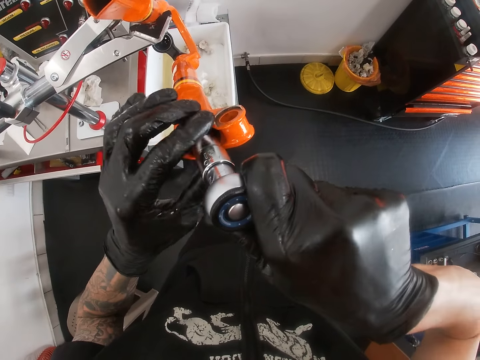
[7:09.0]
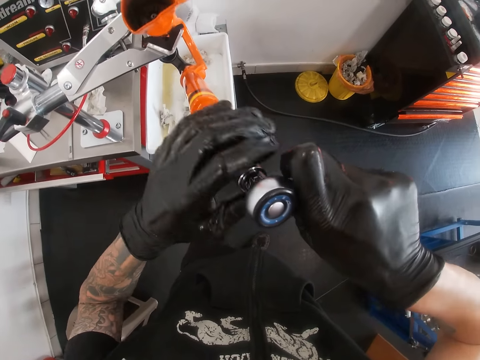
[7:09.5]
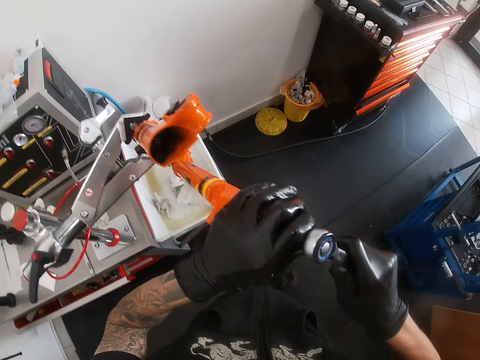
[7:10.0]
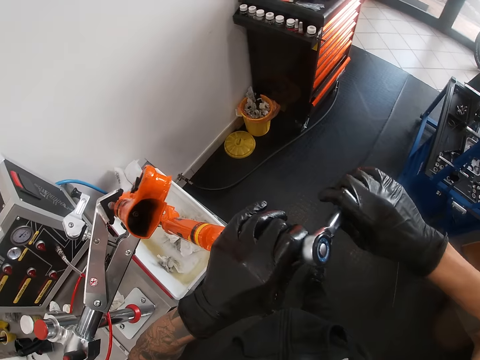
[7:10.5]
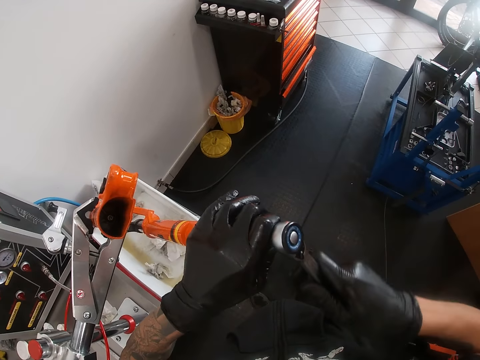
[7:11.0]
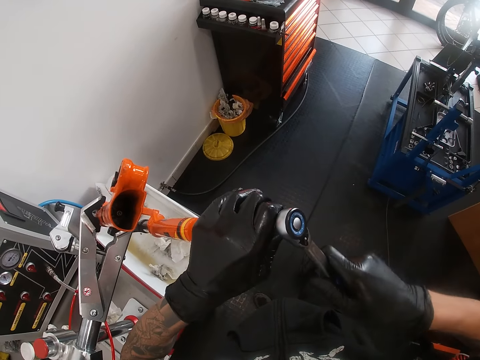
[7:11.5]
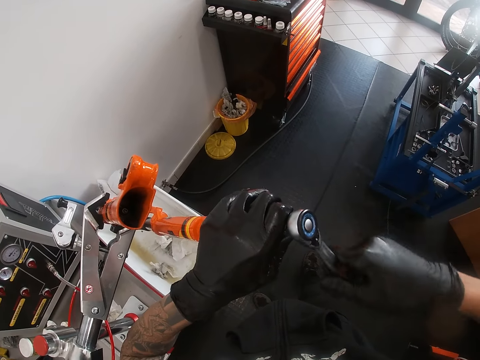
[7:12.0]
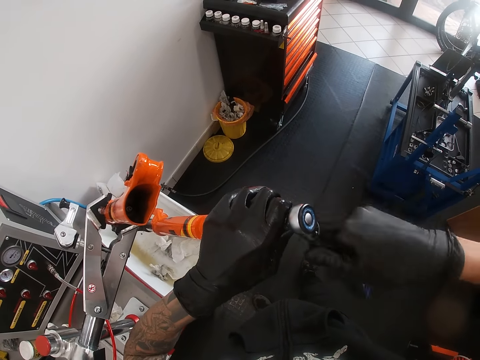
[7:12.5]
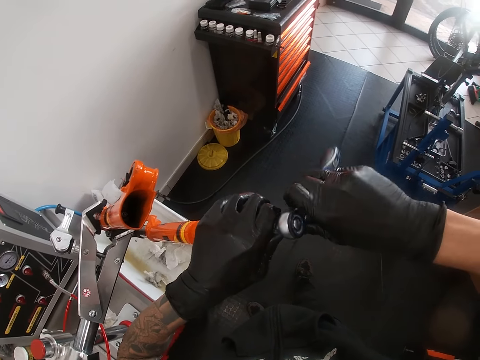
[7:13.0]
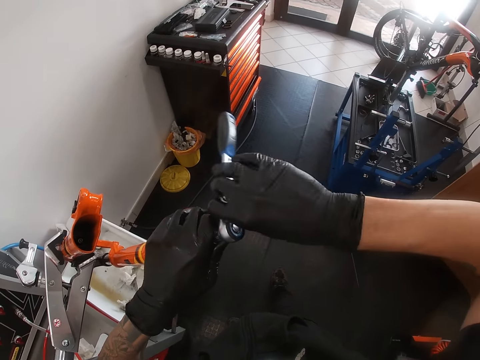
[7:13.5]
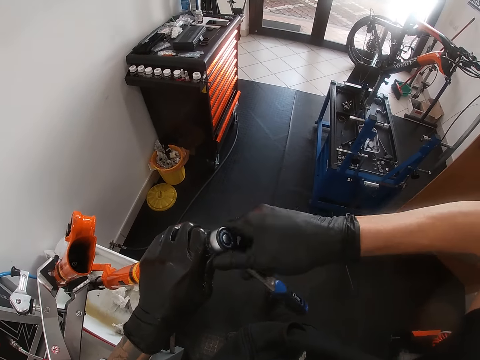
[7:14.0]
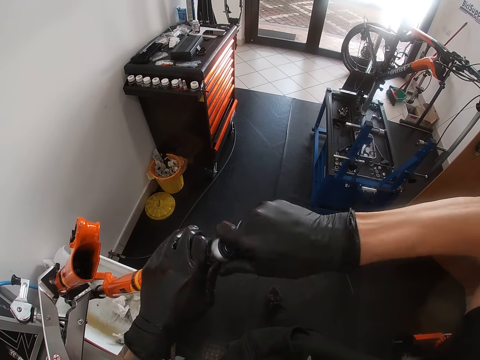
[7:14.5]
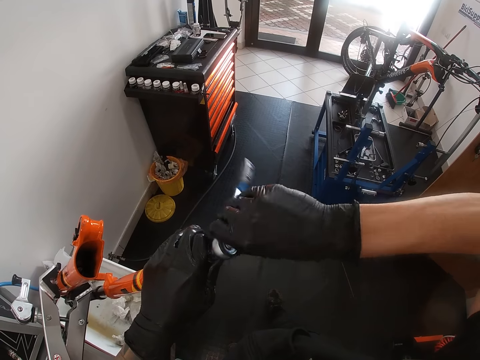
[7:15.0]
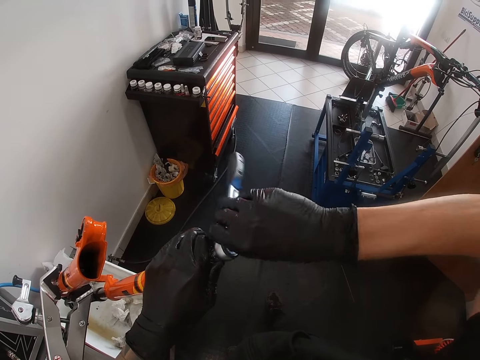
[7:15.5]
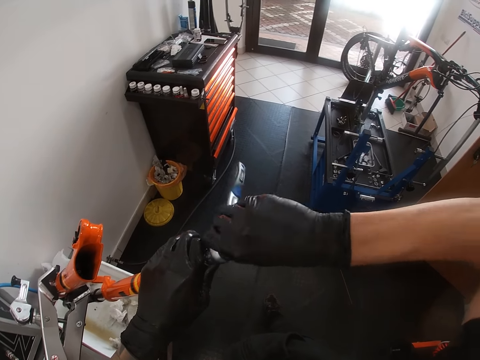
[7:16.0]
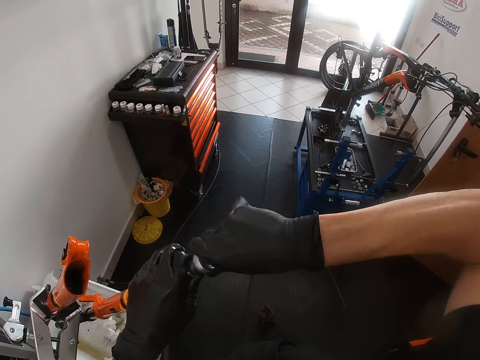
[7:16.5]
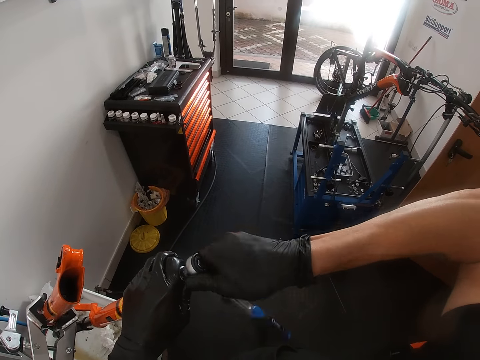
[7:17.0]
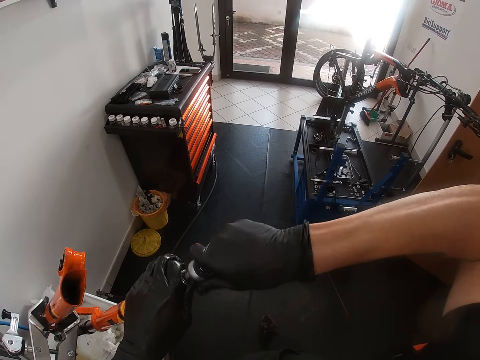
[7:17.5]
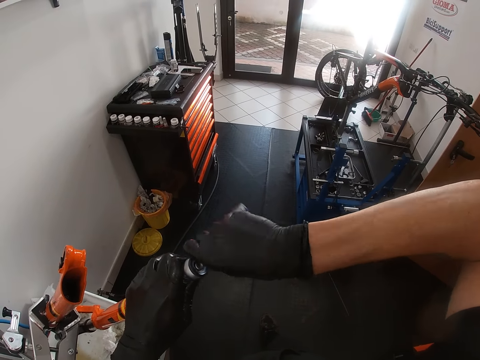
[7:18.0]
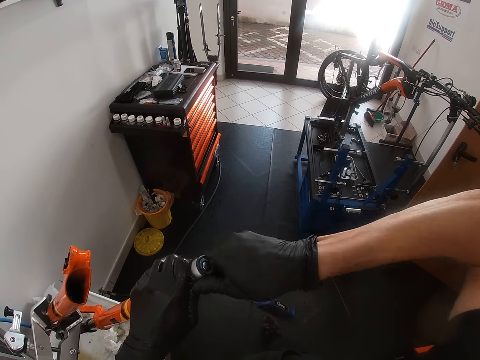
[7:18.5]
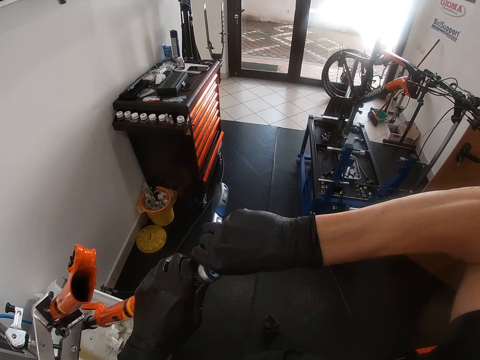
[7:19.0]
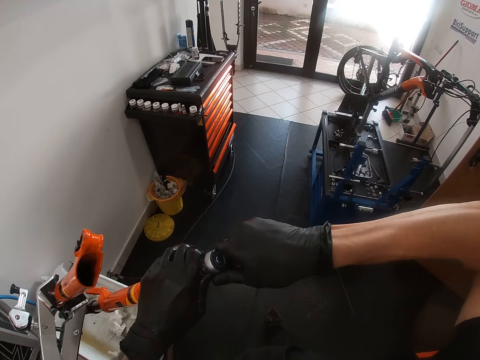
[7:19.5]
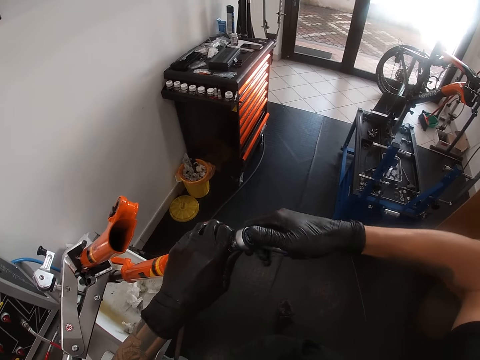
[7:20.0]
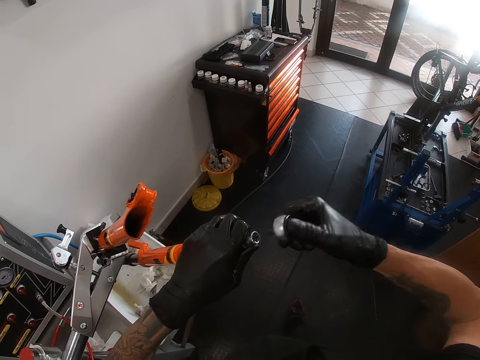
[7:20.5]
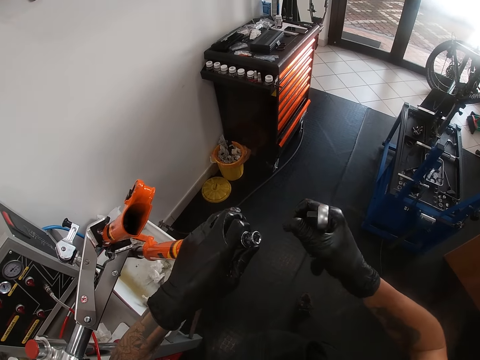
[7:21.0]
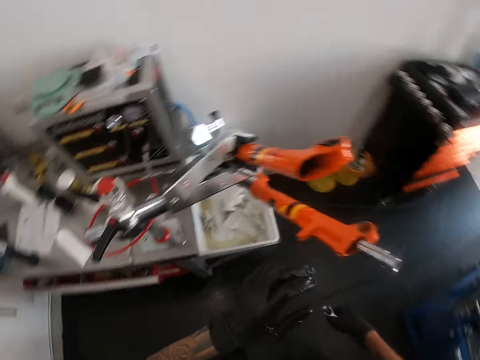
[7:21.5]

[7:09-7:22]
The camera wearer tightens the bolt. He removes the torque wrench and sockets from the wrench assembly with his right hand.

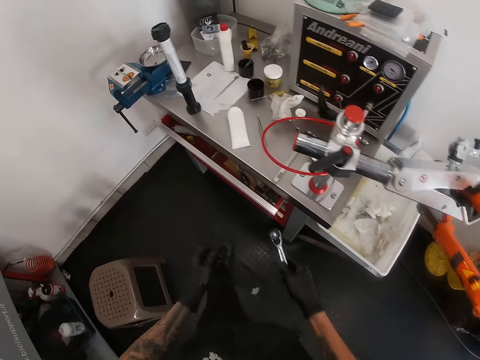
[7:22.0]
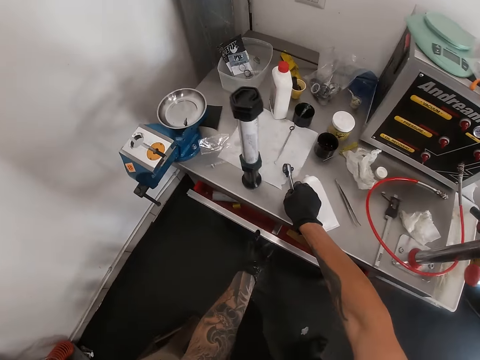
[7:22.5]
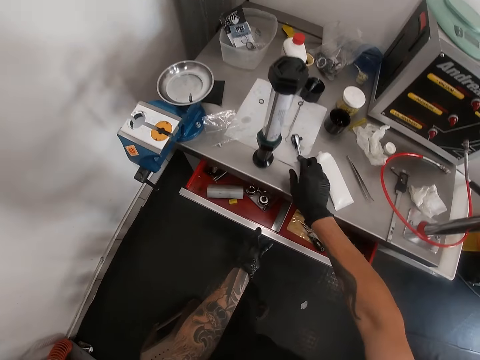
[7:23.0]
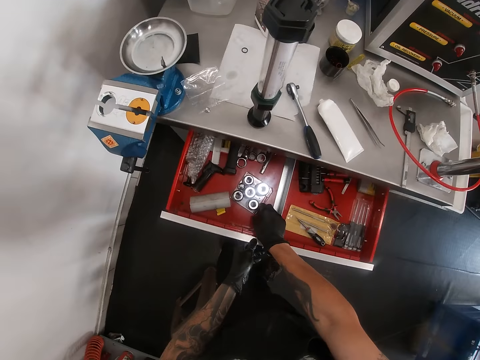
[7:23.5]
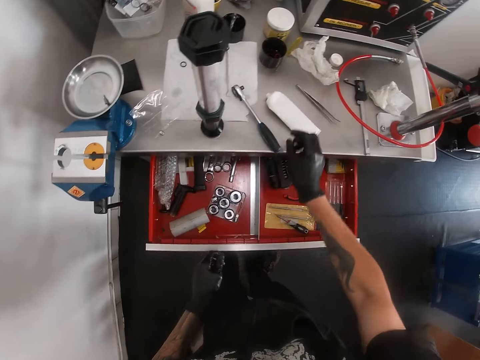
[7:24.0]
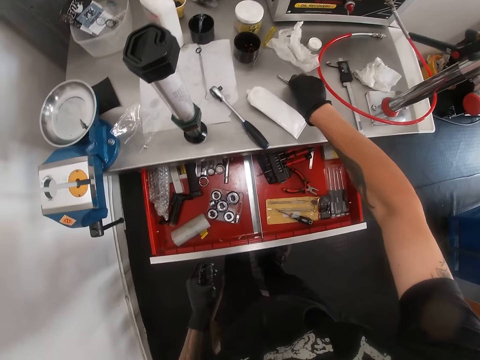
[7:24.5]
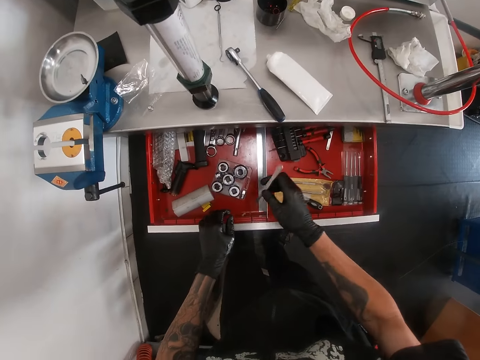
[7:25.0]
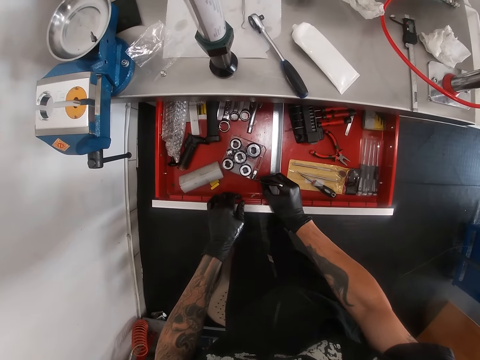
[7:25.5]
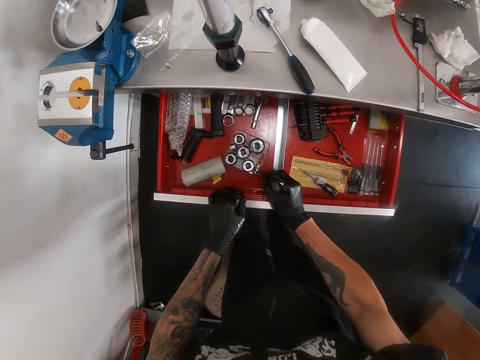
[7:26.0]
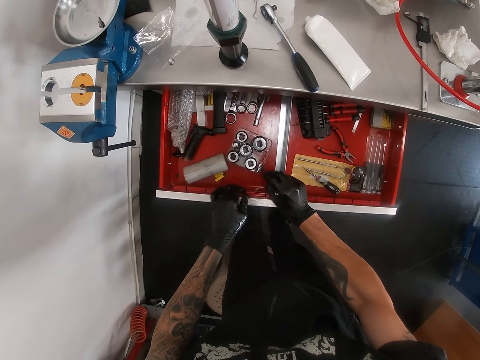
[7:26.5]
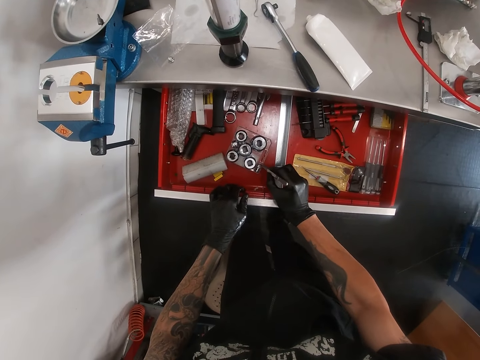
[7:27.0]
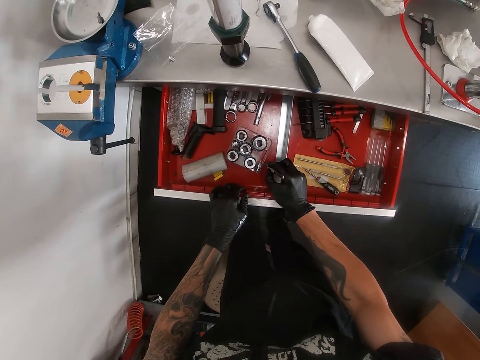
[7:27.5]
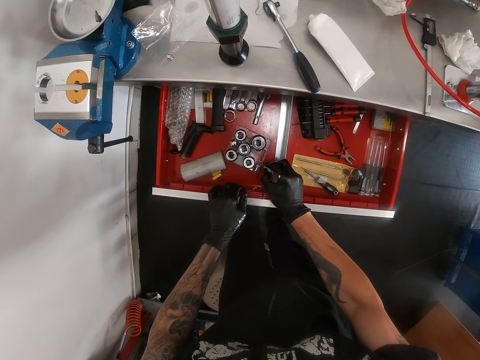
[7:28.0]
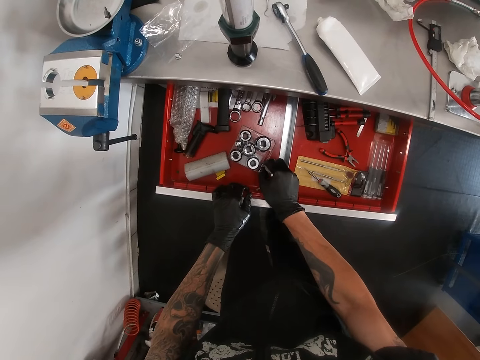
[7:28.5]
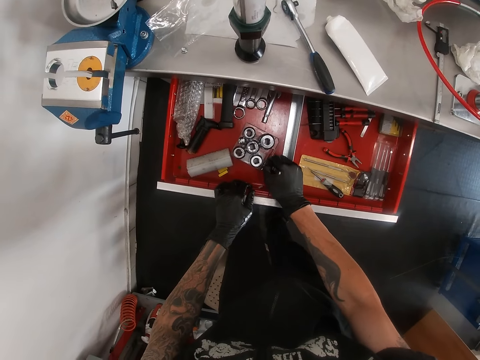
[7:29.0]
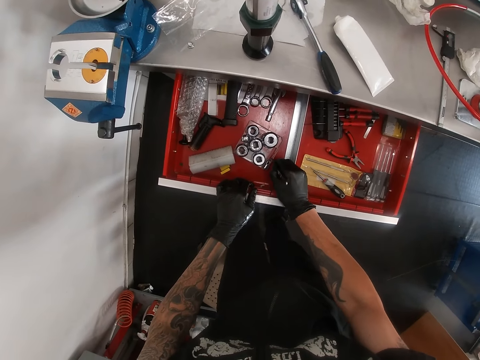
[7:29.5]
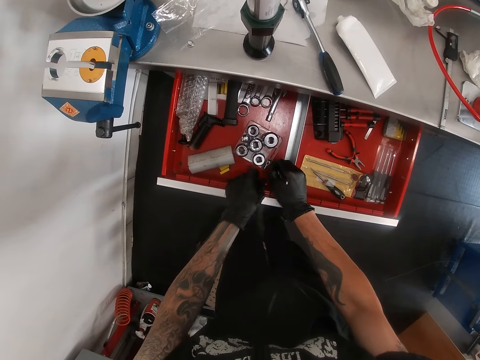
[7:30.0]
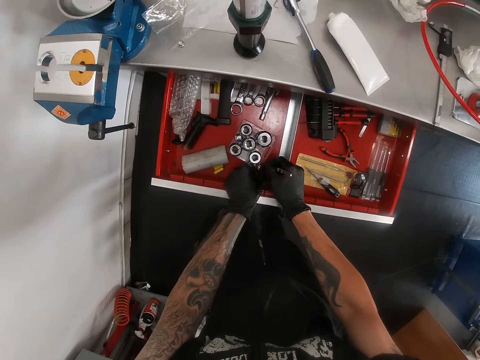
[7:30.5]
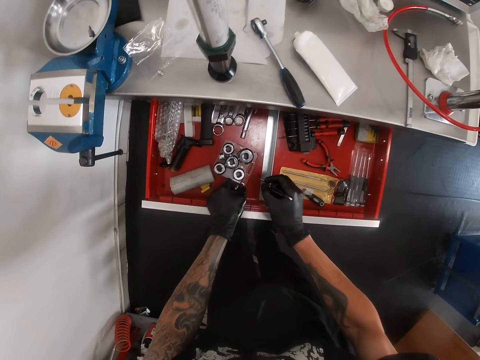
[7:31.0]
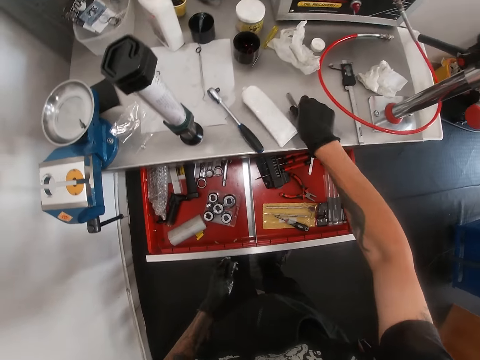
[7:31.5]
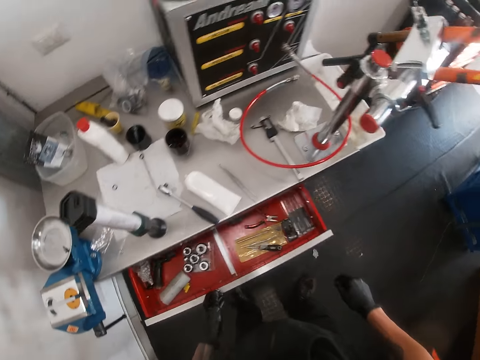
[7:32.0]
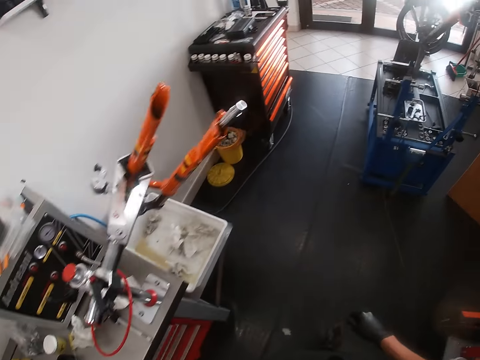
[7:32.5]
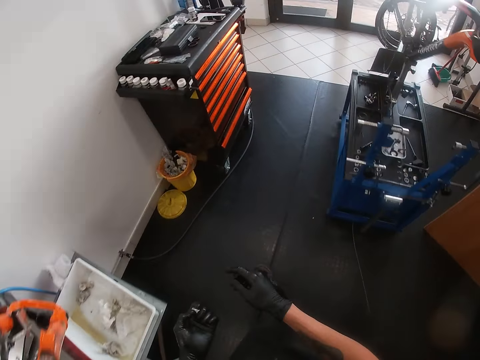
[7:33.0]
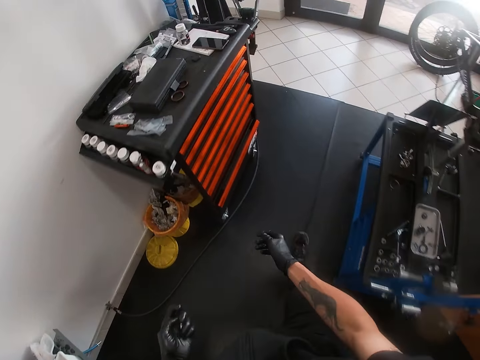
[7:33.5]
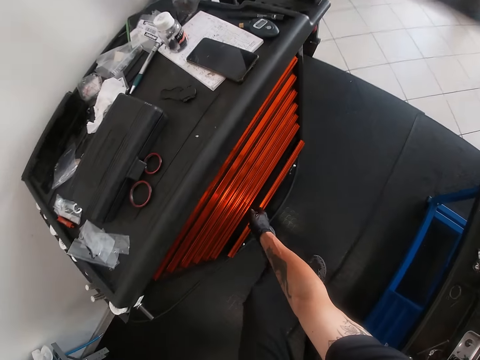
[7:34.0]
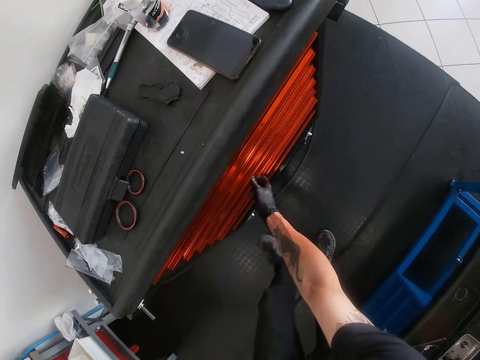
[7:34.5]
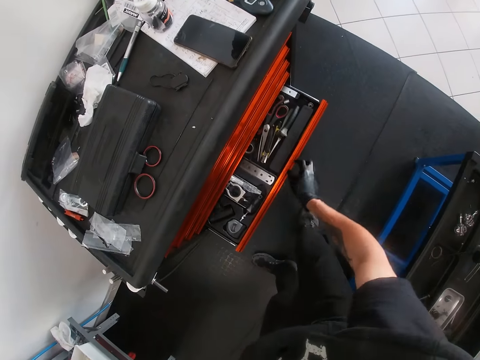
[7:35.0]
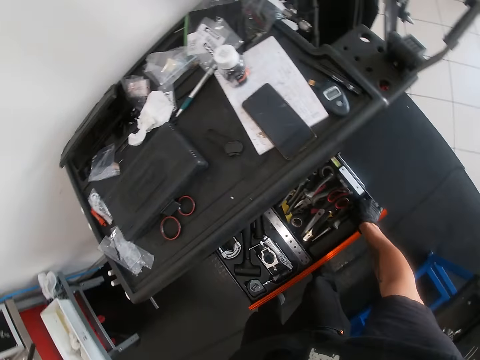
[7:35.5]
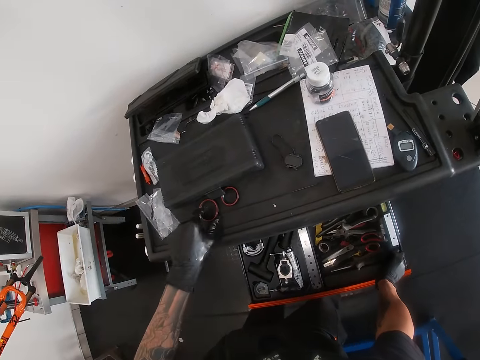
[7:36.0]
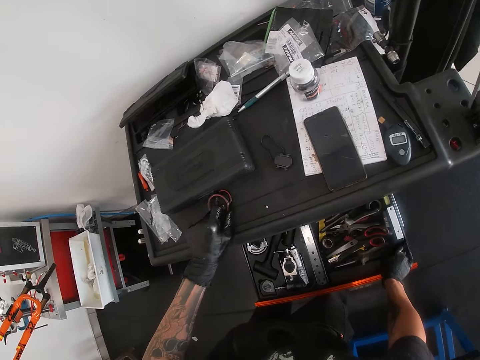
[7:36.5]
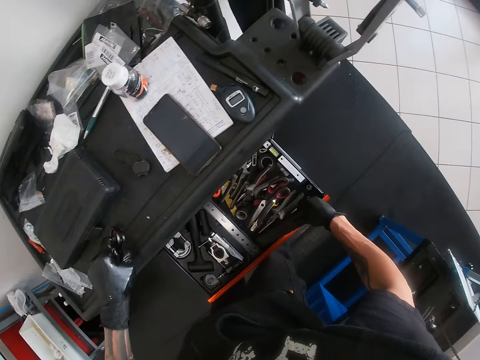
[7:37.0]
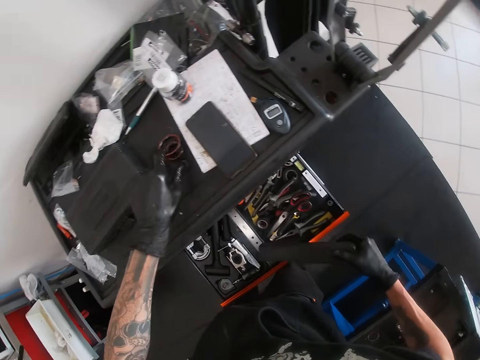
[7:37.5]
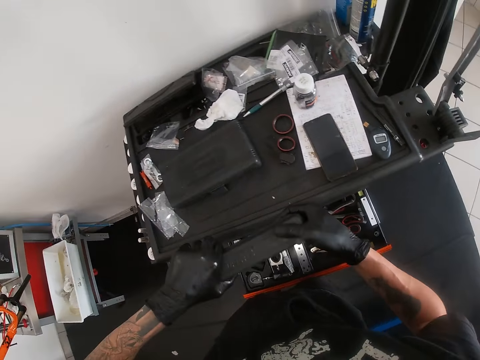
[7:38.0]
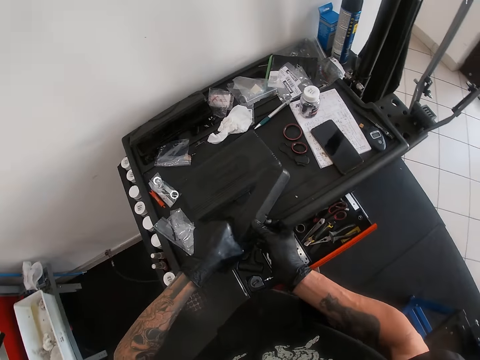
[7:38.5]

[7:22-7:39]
The camera wearer places the torque wrench on the table with his right hand. He opens the drawer with his left hand. He picks the tweezer or scalpel from the table with his right hand. He touches a socket in the drawer with the tweezer with his right hand. He picks a bolt with the scalpel. He picks the socket from the drawer with his left hand. He places the tweezer on the table with his right hand. He closes the drawer with his left hand. He walks to a cabinet. He closes a drawer with his right hand. He opens a drawer with his right hand. He picks a case from the table with his right hand. He picks rubber rings from the cabinet with his left hand. He moves the watches. He drops the rubber rings on the cabinet with his left hand. He holds the case with both hands.
